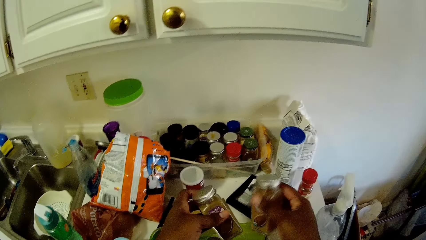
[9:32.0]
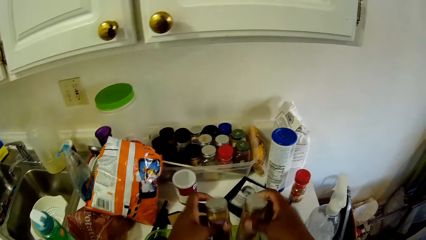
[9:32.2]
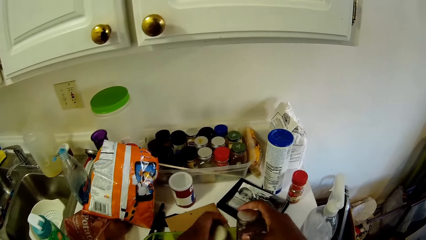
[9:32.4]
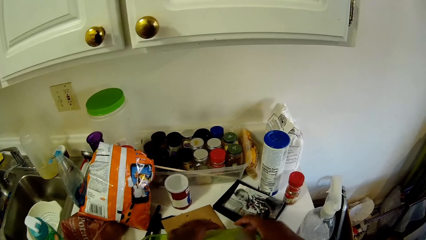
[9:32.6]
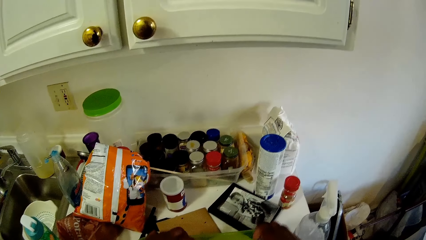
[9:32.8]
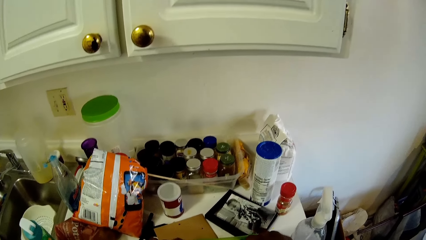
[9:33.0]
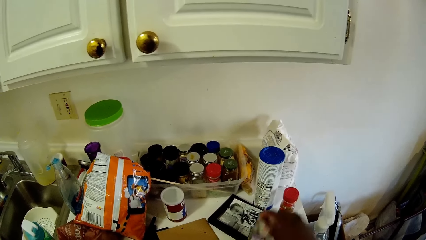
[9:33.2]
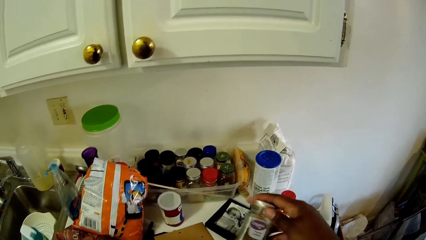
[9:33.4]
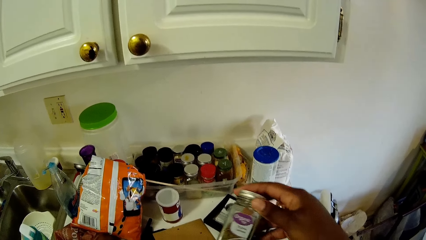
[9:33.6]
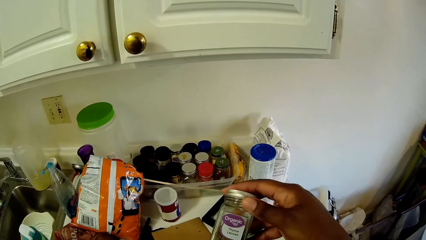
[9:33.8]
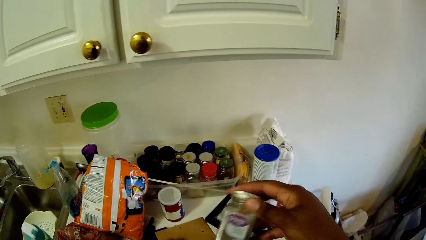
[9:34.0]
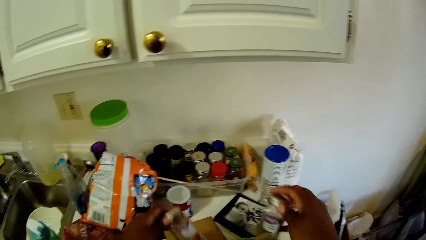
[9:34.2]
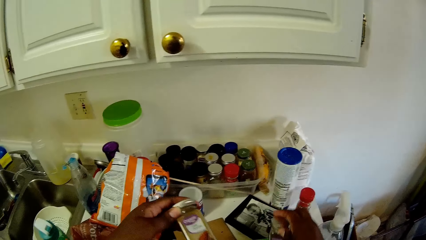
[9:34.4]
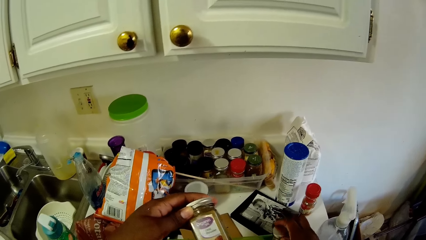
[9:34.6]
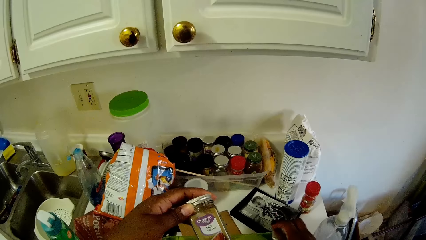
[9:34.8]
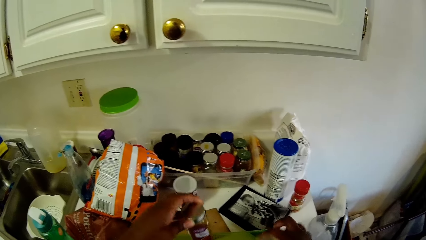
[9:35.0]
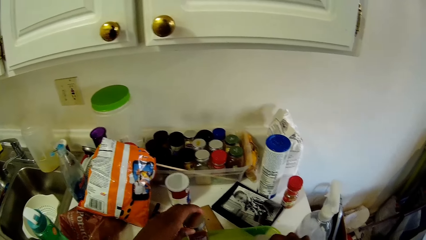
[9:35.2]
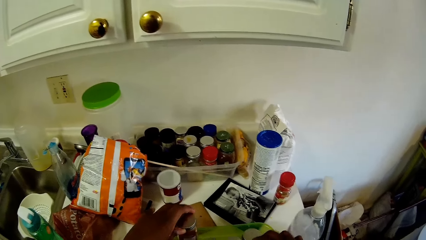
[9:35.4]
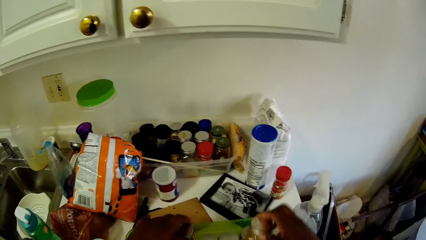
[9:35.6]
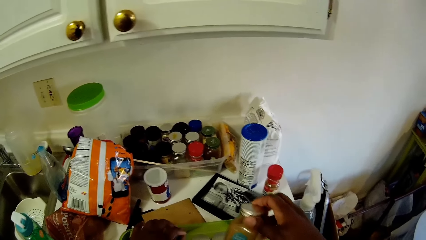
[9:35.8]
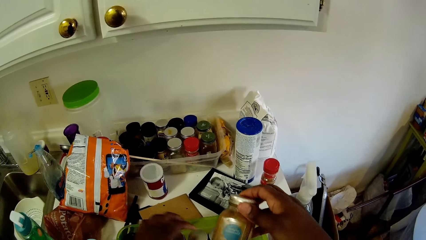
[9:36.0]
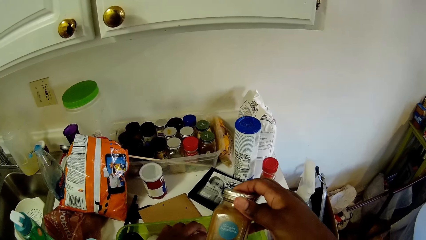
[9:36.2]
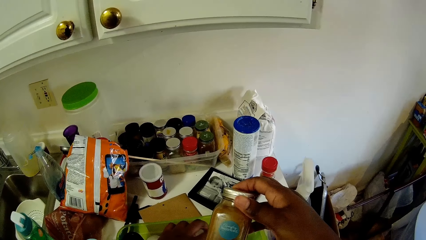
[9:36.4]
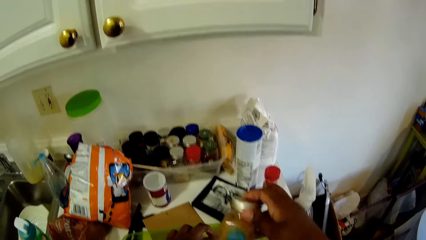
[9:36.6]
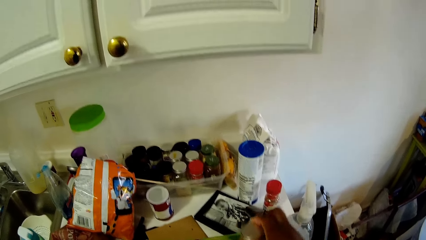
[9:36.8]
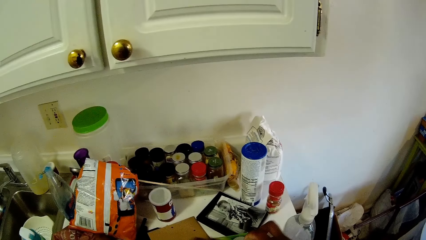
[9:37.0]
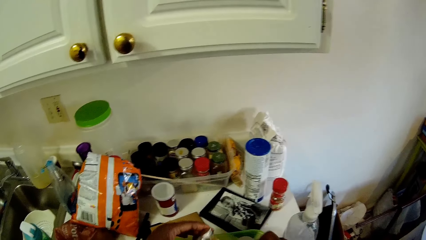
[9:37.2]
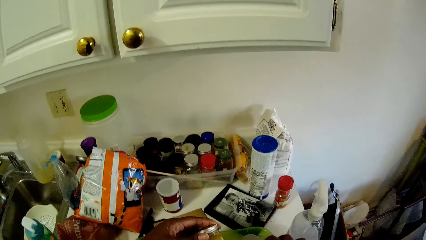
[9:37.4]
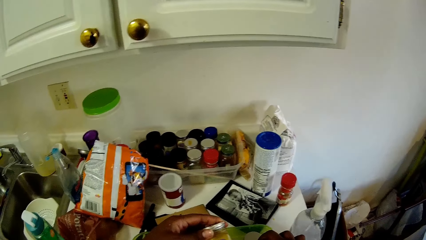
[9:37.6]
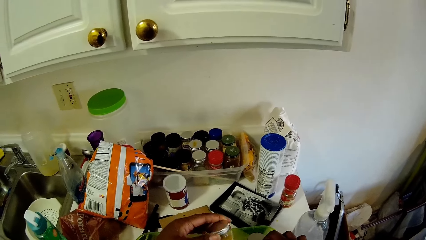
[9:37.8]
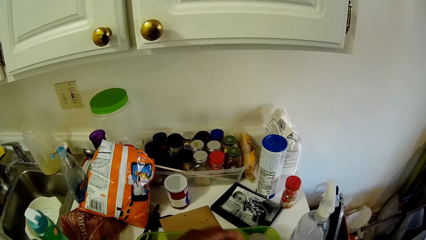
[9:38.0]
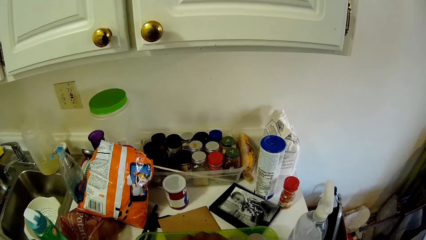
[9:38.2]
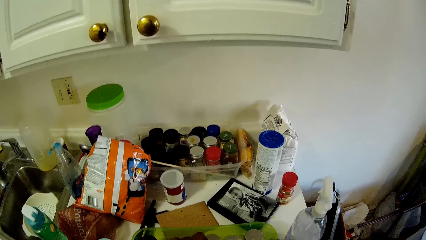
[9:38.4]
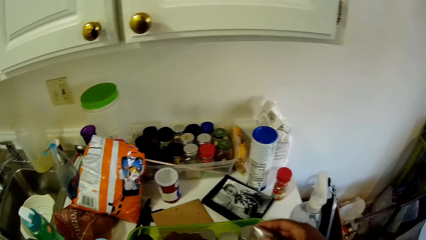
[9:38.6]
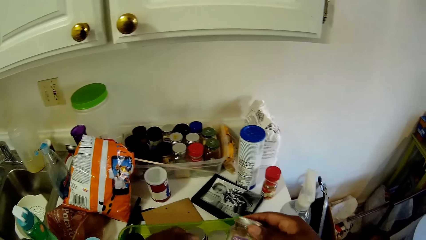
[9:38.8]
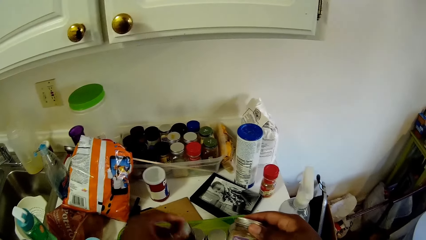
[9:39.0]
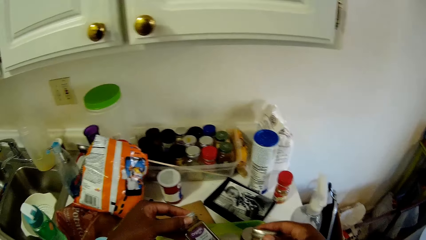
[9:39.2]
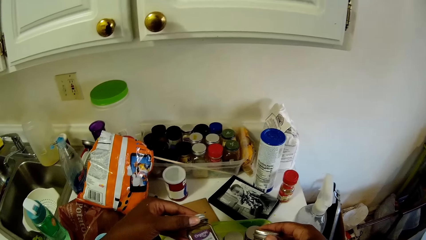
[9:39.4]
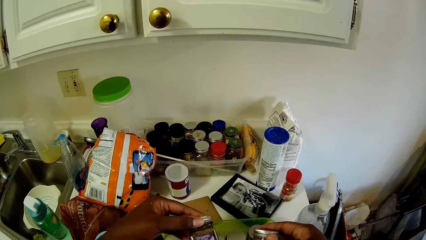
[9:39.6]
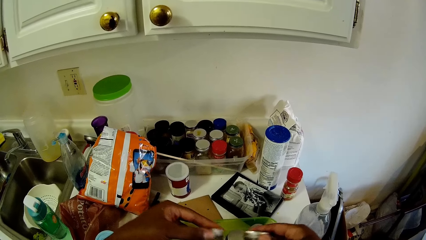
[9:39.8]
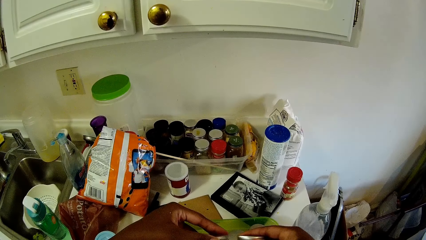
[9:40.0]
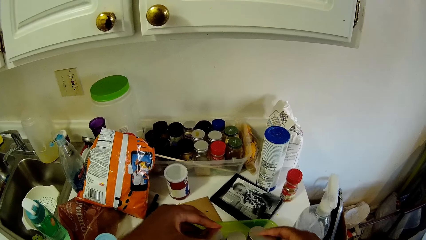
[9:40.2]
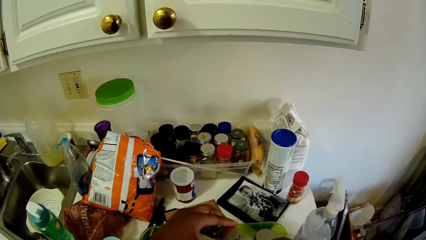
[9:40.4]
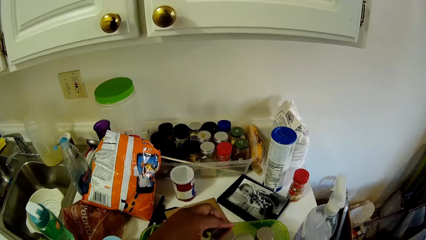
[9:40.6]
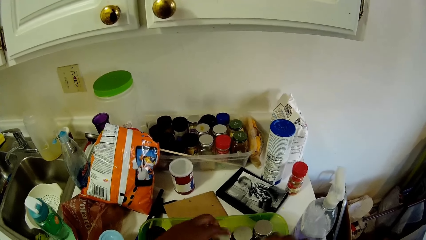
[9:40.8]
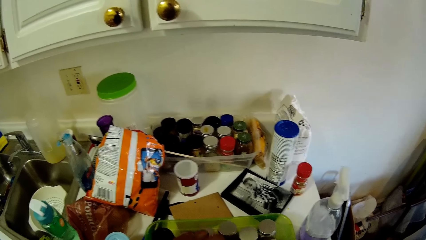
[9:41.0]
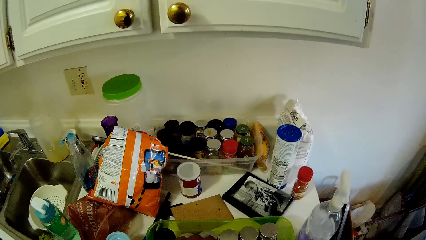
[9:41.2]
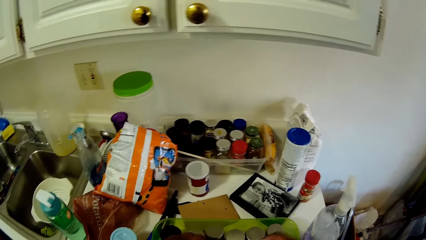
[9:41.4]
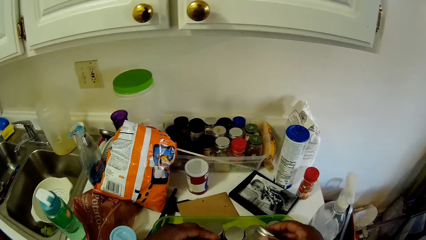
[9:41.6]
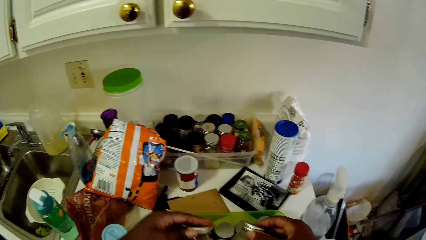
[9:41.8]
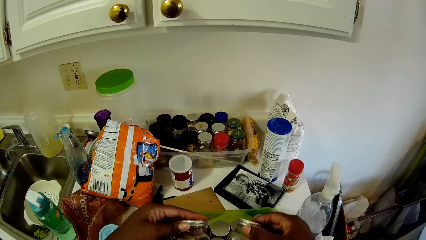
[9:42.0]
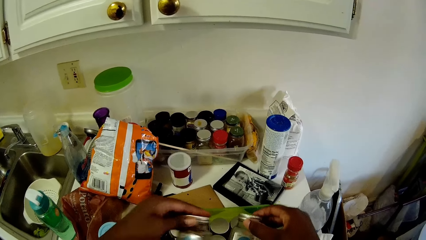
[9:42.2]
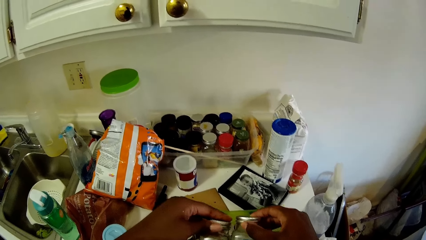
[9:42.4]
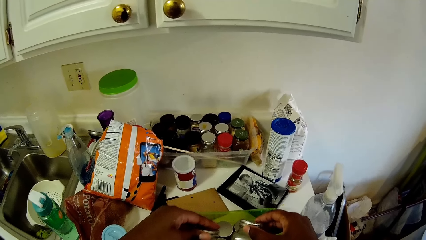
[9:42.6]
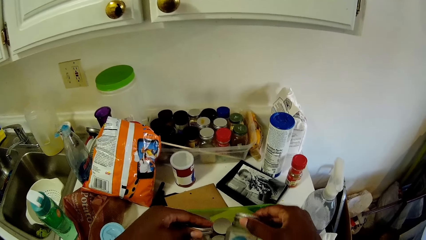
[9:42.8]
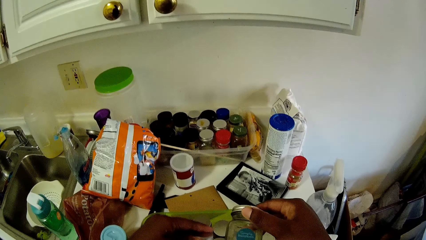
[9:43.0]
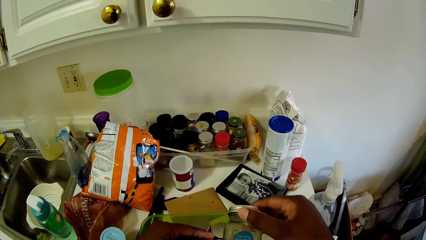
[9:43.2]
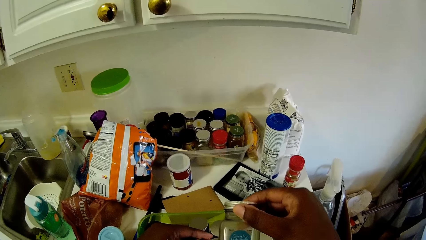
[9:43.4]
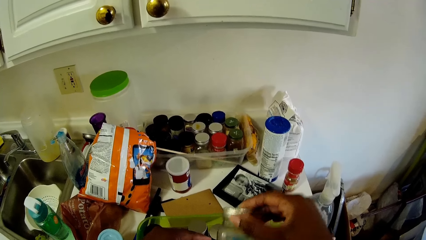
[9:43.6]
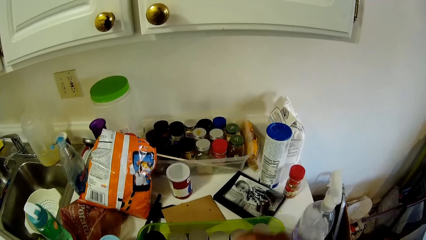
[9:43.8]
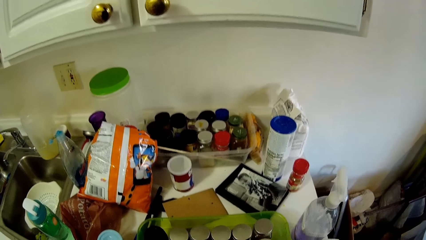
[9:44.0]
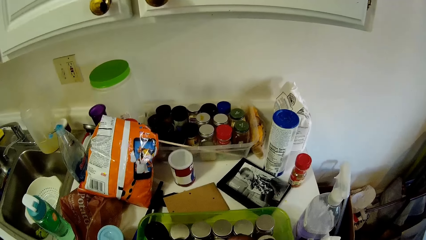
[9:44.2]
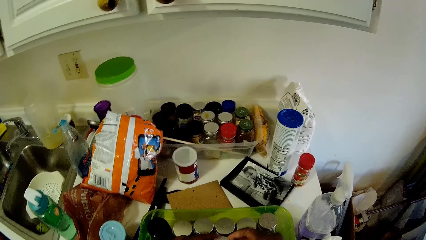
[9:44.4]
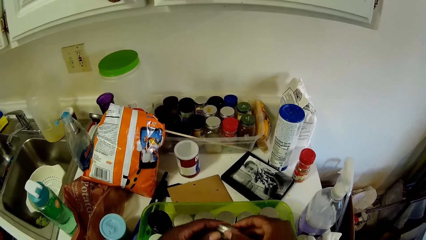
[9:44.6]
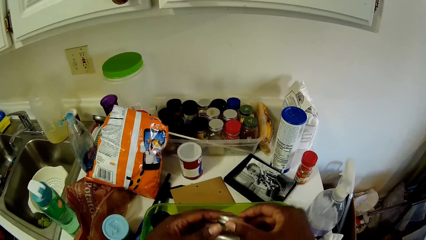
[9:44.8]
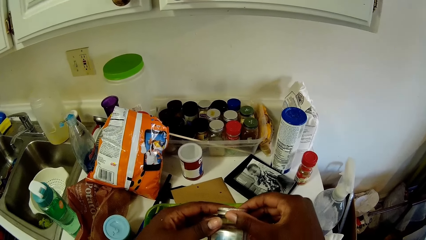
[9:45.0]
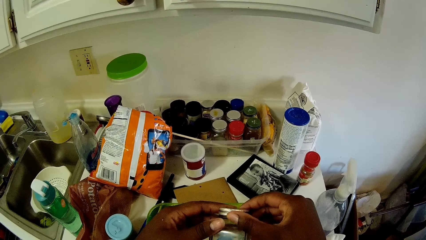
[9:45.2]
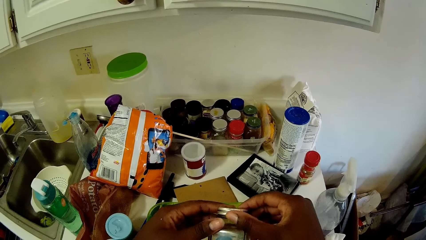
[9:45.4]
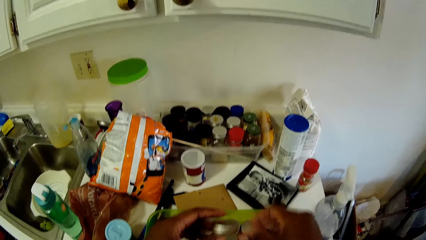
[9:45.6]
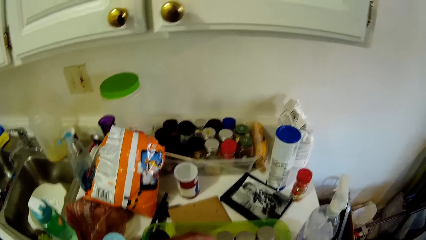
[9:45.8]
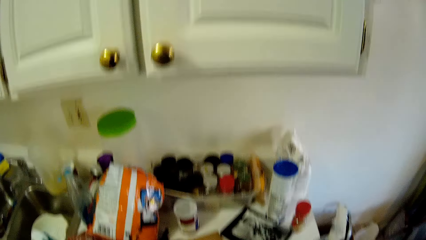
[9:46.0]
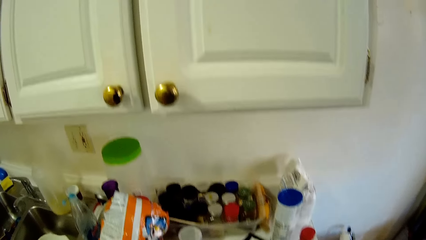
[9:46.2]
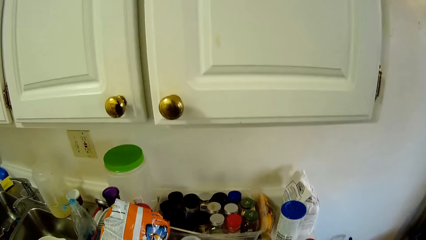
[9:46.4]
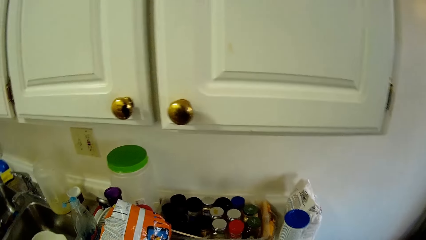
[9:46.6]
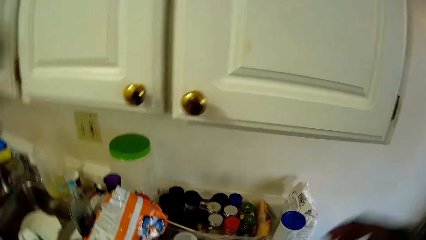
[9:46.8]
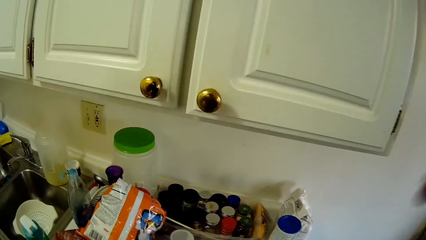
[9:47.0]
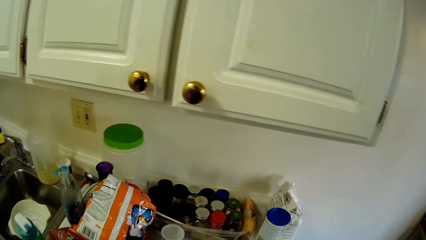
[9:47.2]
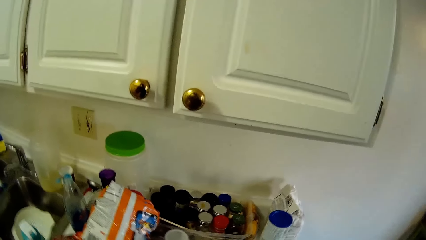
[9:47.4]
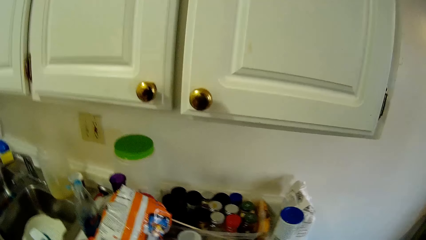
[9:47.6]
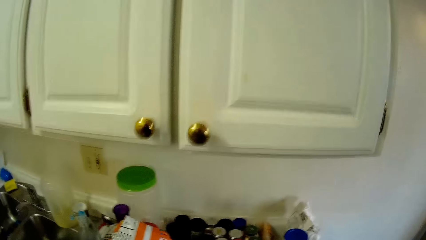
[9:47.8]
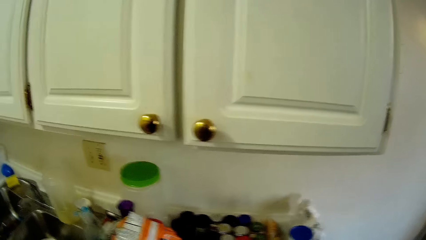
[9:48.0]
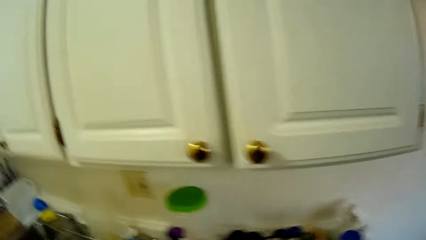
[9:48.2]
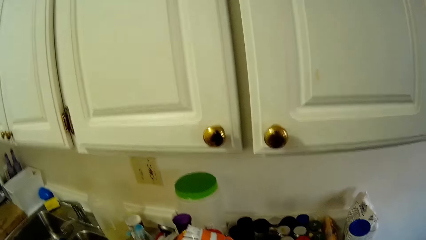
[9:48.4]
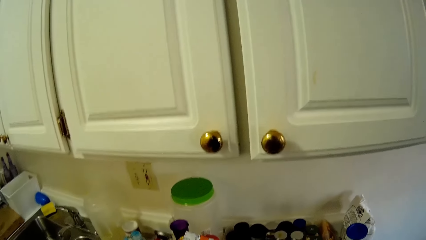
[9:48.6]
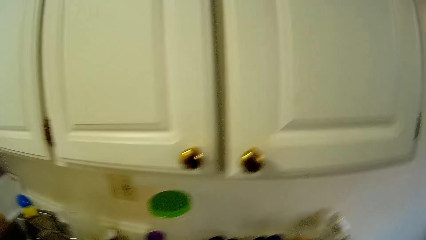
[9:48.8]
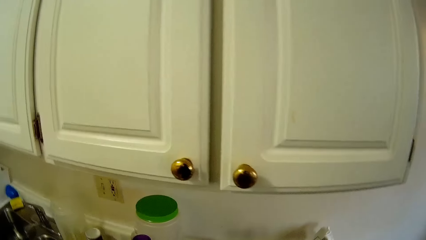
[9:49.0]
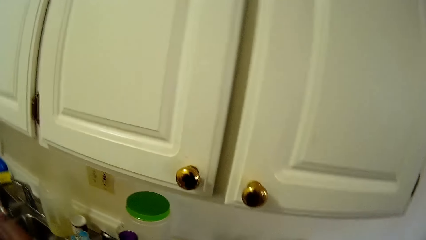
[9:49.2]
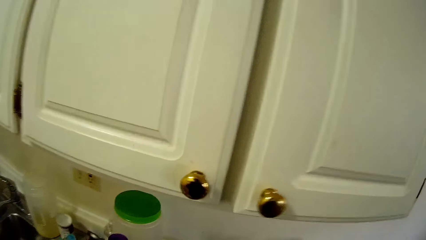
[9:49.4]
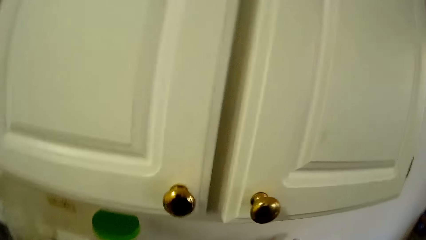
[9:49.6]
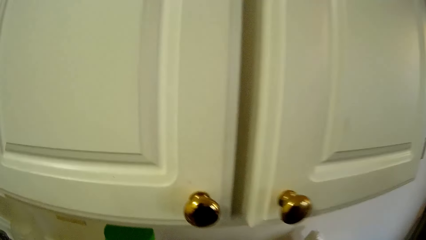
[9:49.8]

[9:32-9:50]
The camera wearer puts containers down. They pick up a container. They pick up the container again. They put the container down. They put the container down again. They pick up the container, put the container down, pick up the container, put the container down, and pick up the container. They look at the containers. They put the containers down. They pick up the containers, put the containers together, and put the containers down. They pick up the container, put the container down, and raise a hand.
